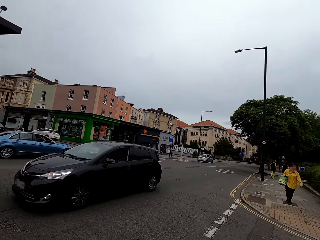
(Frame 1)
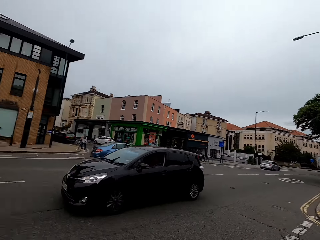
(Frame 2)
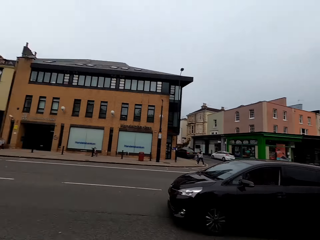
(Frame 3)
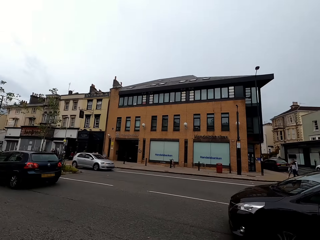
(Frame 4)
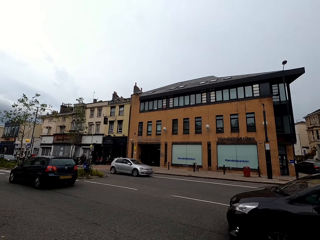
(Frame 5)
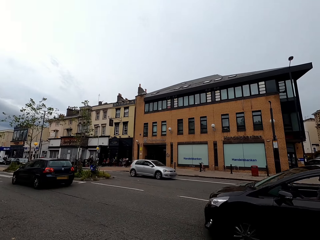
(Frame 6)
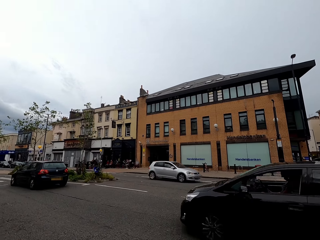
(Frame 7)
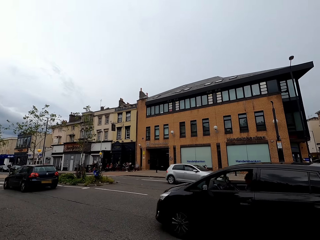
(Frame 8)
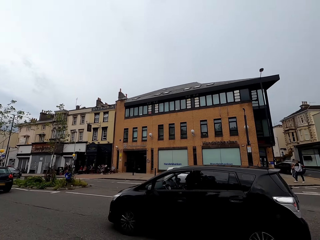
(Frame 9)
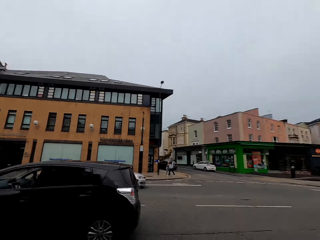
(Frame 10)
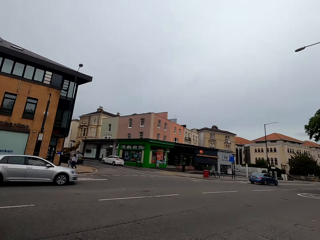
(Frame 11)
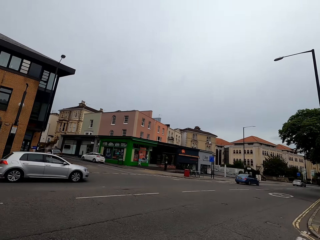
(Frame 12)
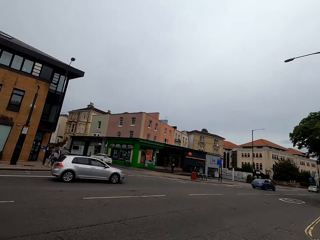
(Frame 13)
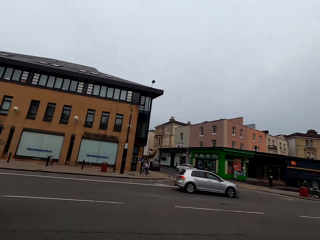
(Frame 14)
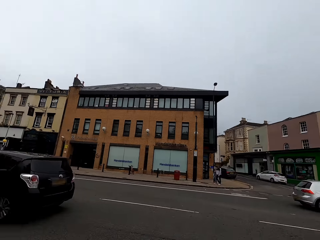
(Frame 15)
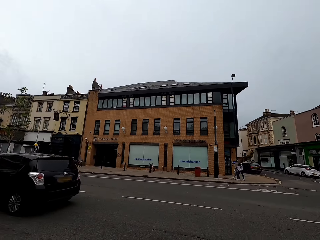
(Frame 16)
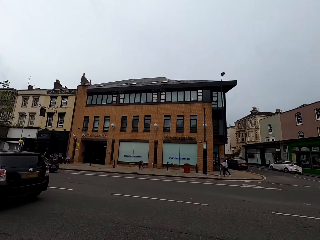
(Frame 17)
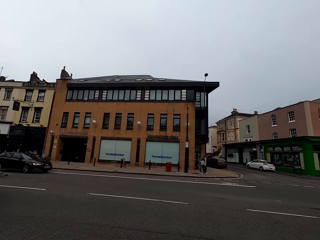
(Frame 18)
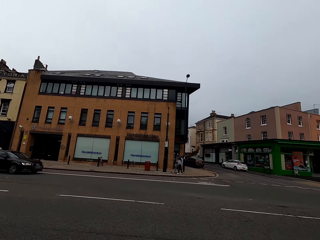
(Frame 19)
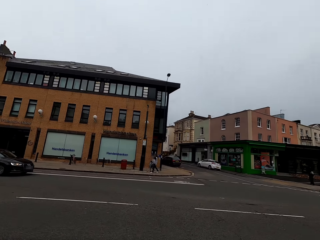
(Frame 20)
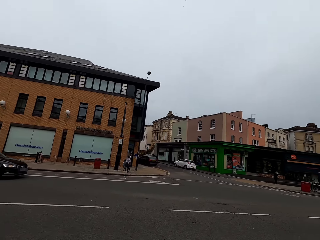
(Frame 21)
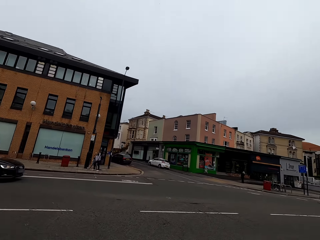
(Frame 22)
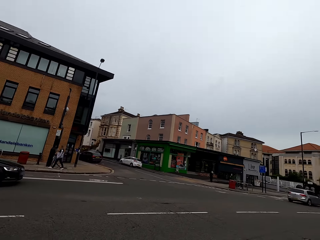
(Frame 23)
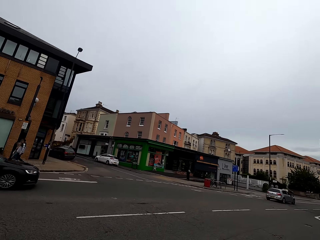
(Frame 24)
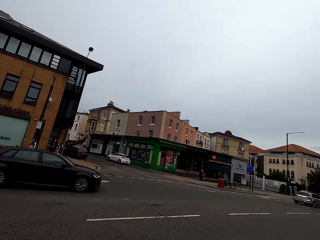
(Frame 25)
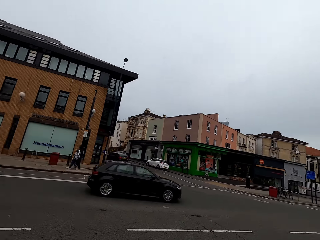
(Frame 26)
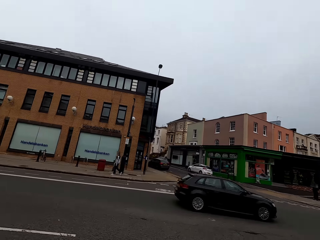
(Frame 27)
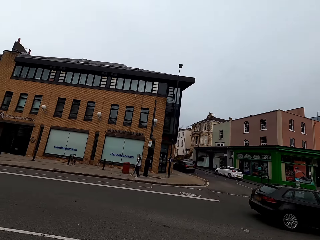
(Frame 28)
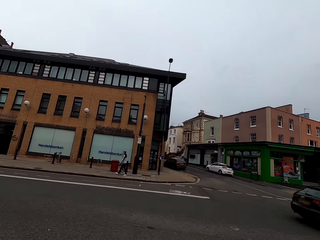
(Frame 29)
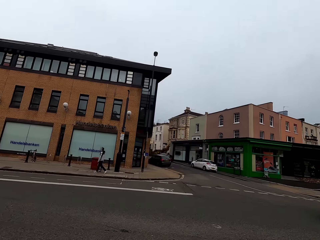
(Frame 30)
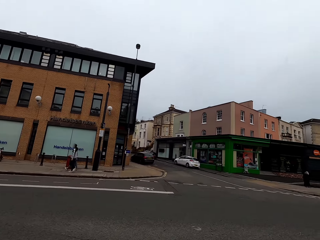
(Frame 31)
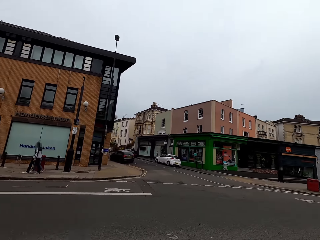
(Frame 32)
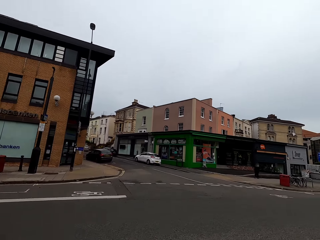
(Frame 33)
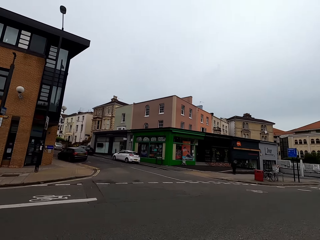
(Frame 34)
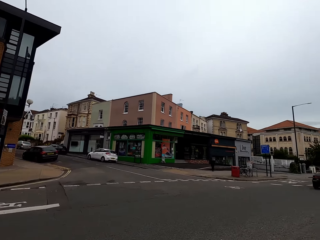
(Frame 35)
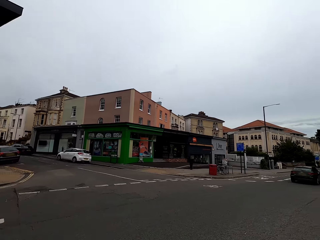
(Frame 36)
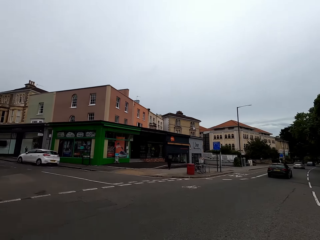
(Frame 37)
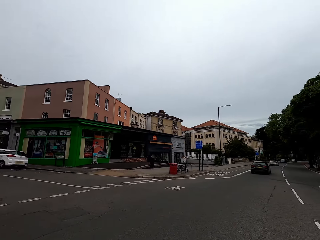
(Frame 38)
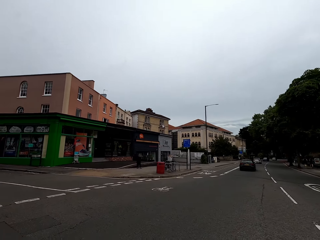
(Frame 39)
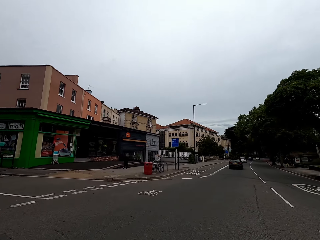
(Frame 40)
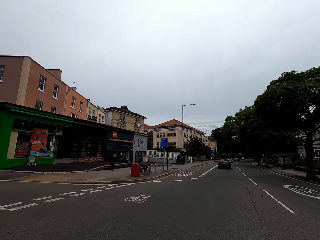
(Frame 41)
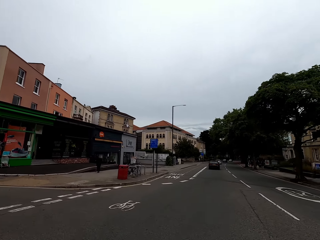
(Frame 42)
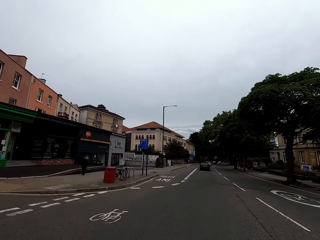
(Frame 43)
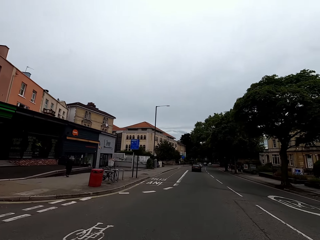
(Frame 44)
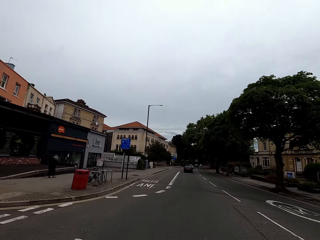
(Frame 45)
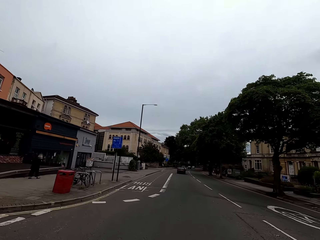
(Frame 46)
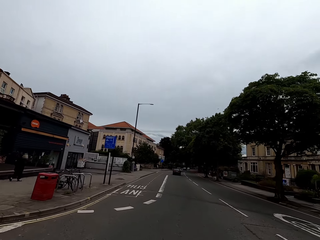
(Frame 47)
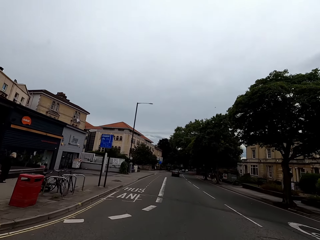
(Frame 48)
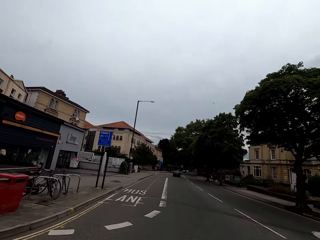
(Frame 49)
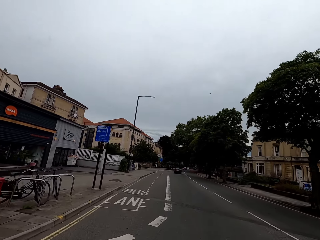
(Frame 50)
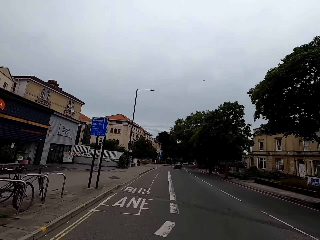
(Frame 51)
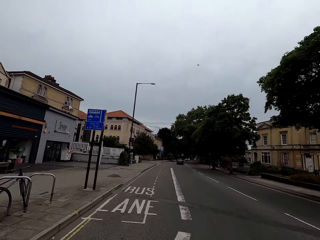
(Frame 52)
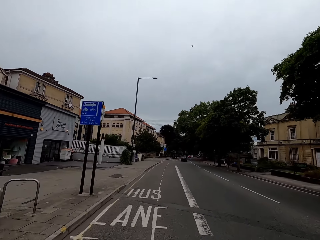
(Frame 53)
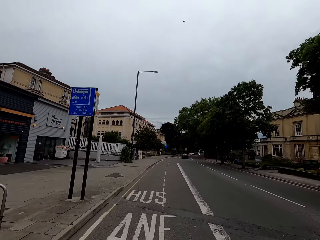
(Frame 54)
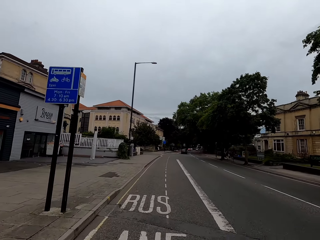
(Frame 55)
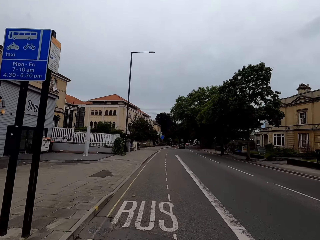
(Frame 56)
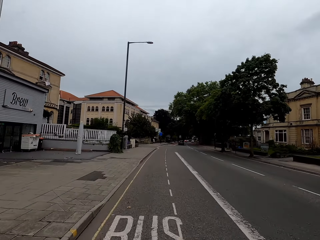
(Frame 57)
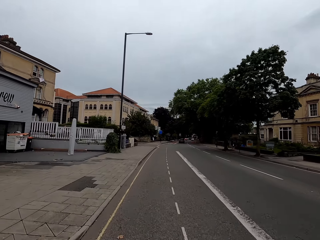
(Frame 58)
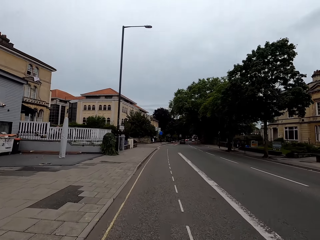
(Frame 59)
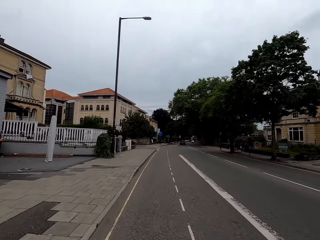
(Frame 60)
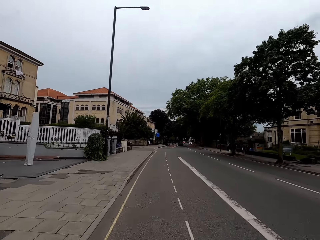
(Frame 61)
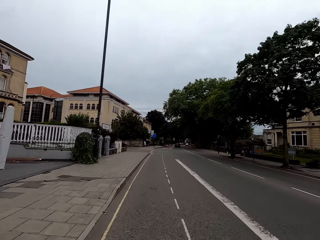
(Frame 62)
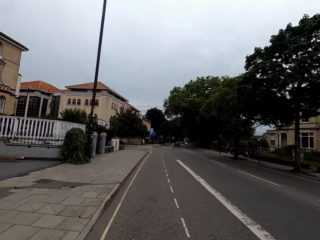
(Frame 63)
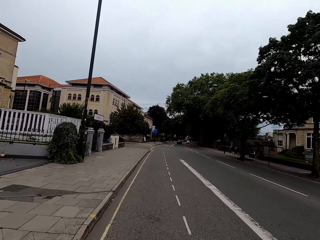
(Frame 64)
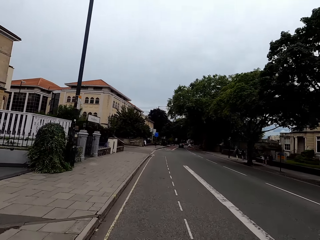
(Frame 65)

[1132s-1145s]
The camera wearer rides a bike across the road. They ride the bike on the road.

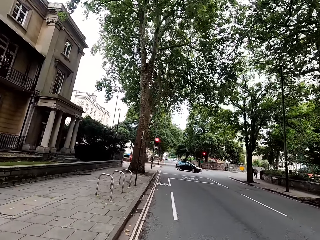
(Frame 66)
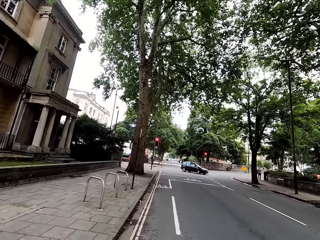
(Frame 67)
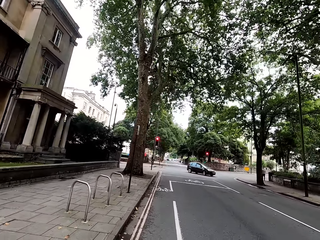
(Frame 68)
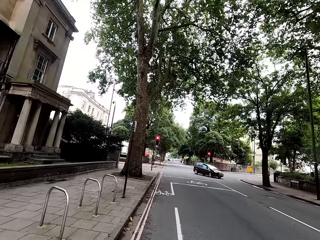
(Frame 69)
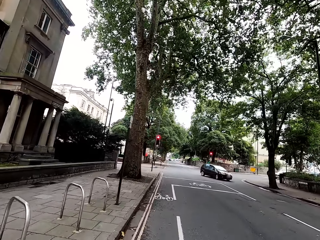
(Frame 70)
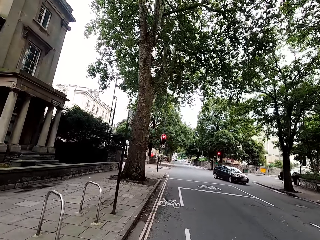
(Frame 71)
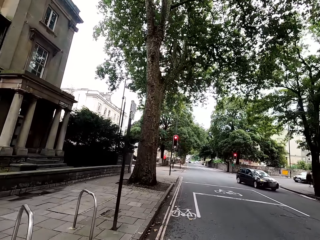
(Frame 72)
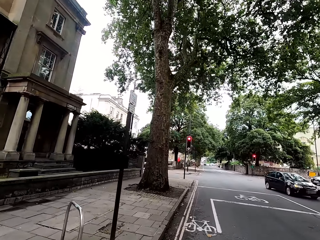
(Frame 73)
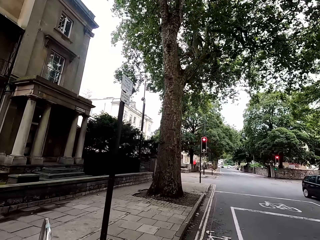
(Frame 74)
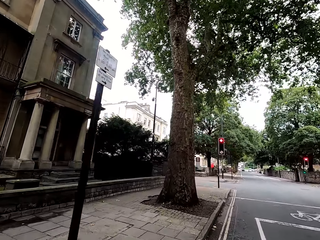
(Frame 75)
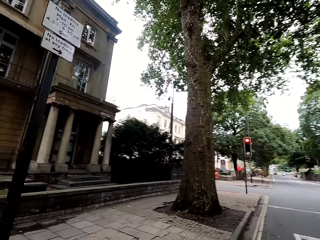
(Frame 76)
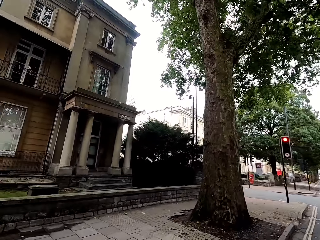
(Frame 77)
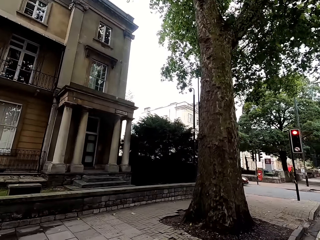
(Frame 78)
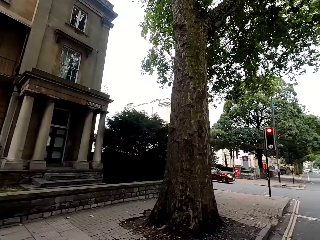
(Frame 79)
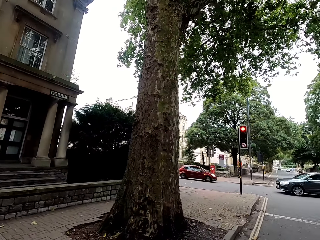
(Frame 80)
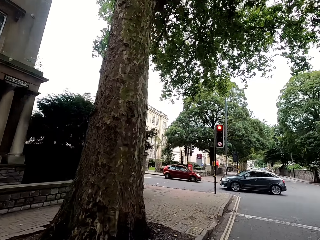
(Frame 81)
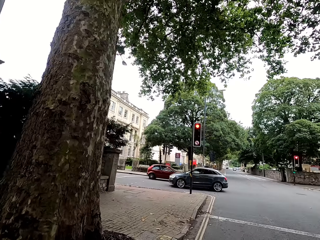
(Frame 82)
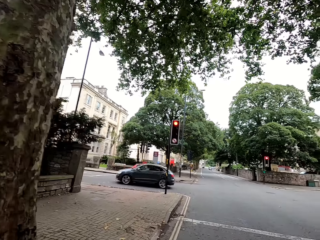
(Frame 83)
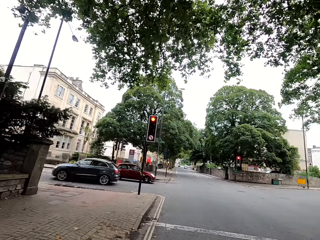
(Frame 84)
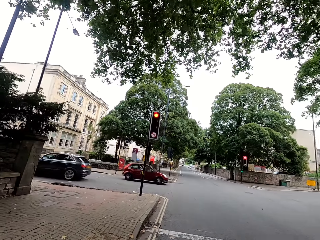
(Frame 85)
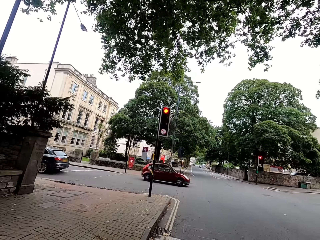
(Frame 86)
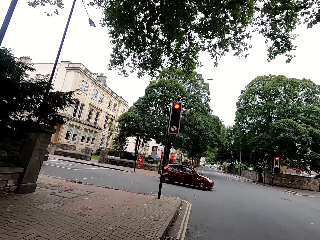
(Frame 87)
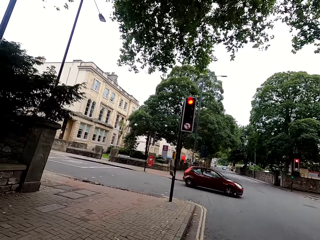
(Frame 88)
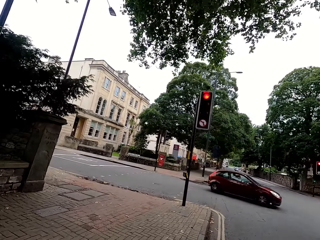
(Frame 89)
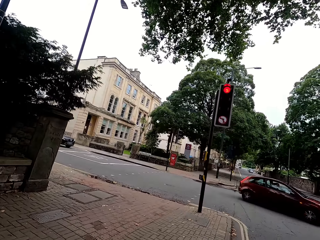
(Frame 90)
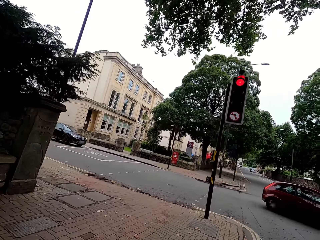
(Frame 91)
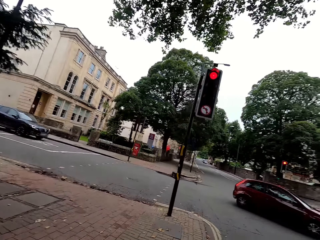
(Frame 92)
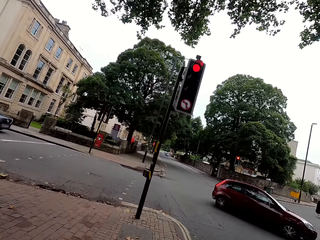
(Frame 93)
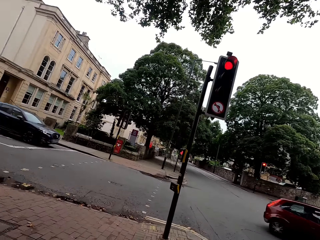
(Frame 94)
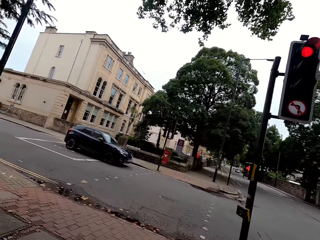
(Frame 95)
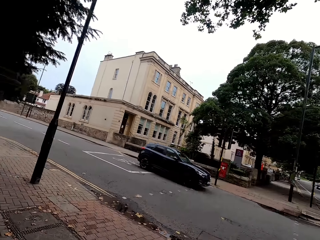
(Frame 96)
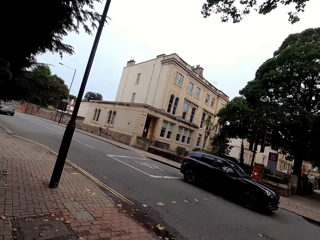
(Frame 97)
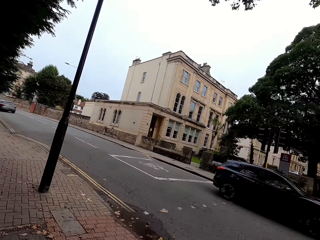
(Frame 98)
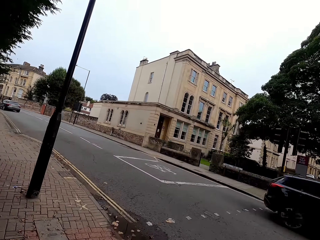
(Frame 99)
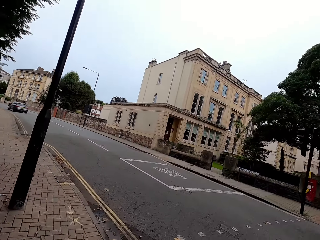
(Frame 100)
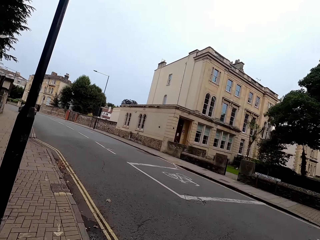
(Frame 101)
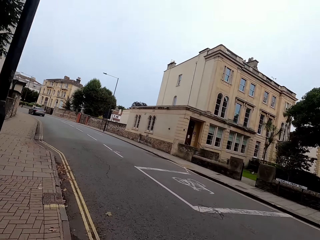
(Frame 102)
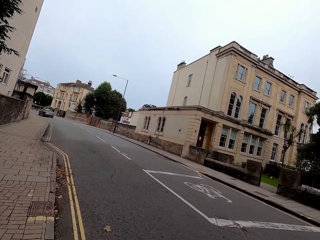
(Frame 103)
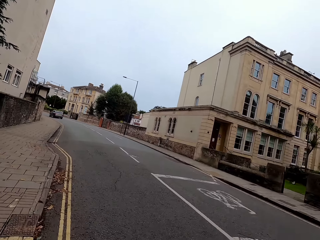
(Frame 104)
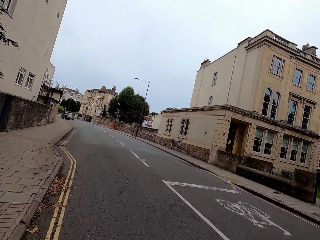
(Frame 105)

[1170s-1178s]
The camera wearer looks around and rides a bike on the road.
